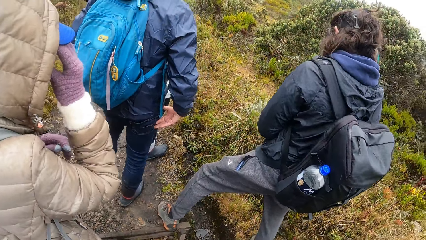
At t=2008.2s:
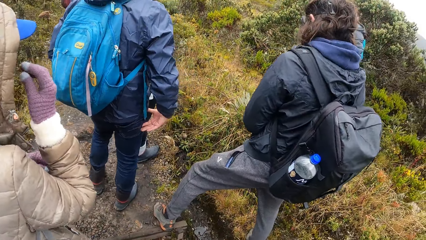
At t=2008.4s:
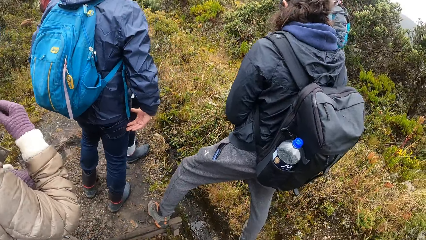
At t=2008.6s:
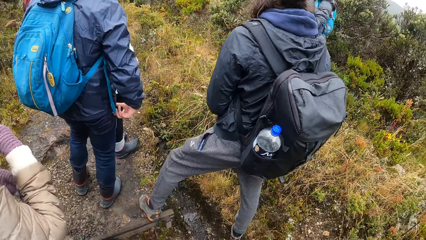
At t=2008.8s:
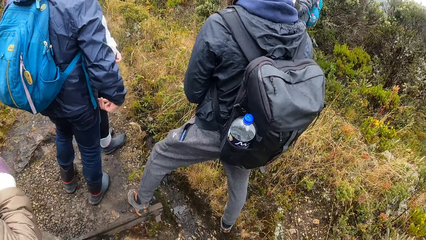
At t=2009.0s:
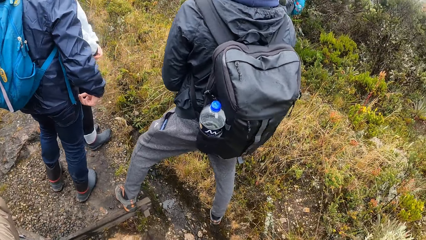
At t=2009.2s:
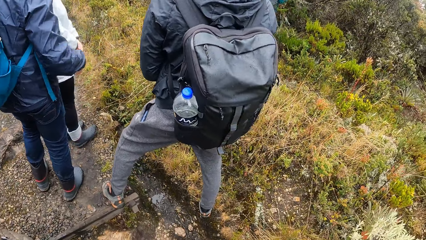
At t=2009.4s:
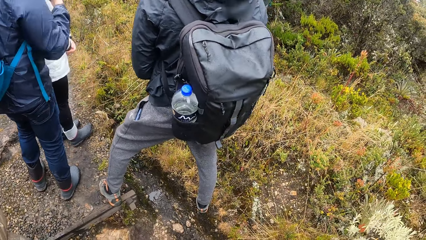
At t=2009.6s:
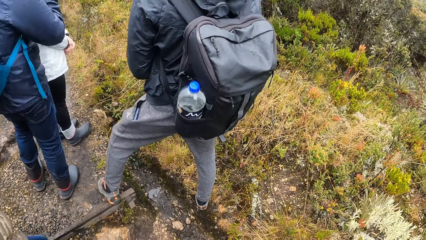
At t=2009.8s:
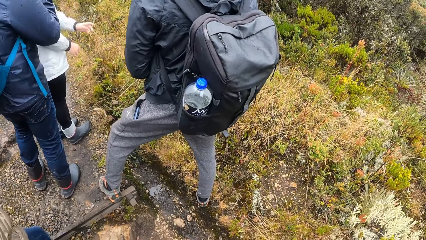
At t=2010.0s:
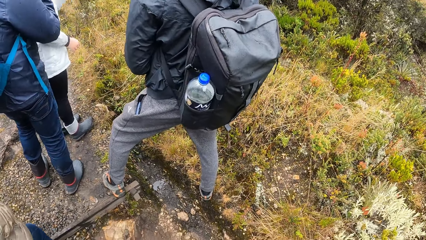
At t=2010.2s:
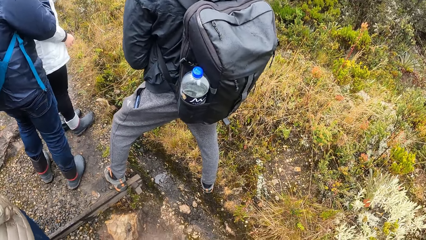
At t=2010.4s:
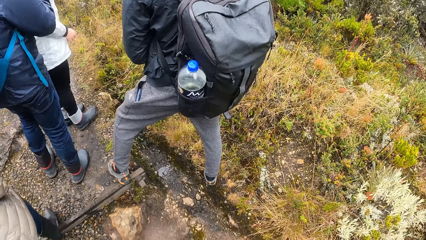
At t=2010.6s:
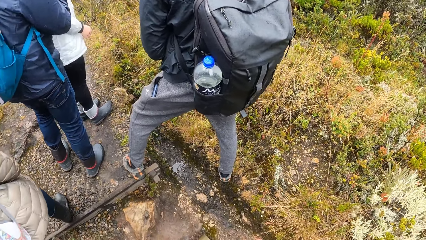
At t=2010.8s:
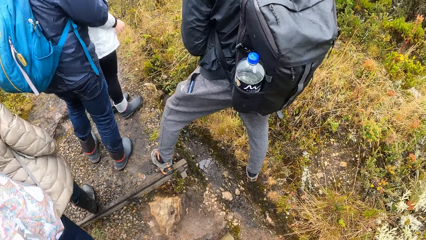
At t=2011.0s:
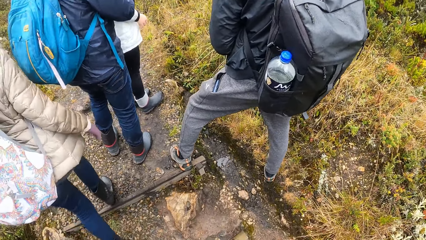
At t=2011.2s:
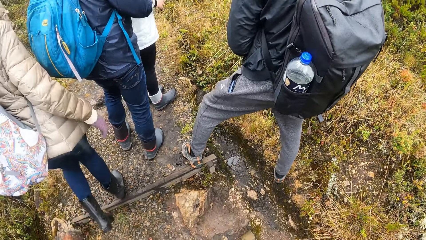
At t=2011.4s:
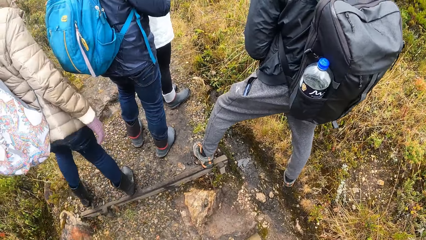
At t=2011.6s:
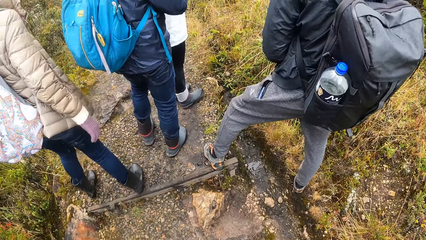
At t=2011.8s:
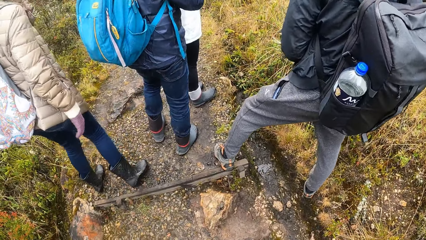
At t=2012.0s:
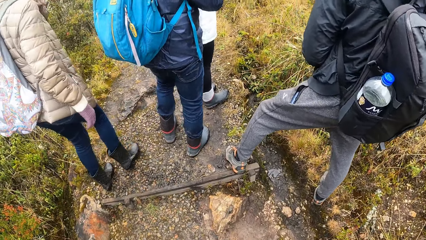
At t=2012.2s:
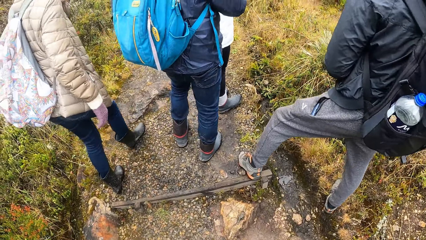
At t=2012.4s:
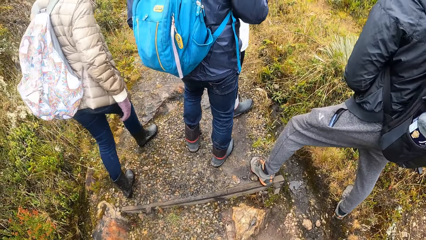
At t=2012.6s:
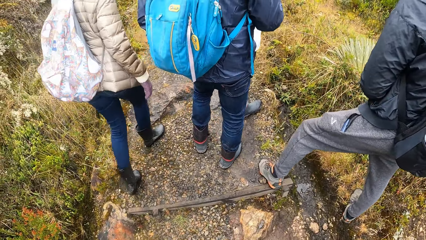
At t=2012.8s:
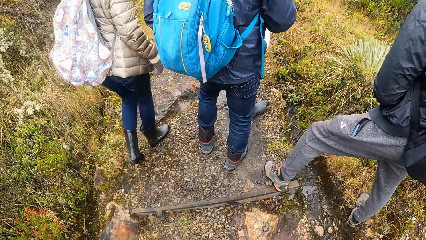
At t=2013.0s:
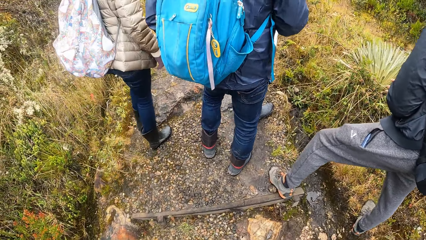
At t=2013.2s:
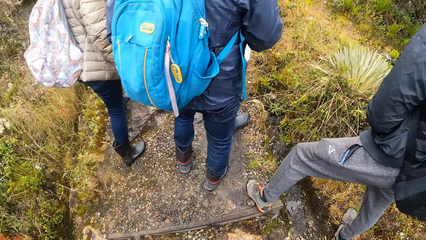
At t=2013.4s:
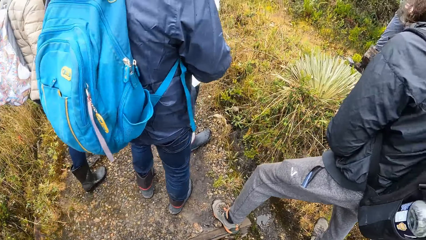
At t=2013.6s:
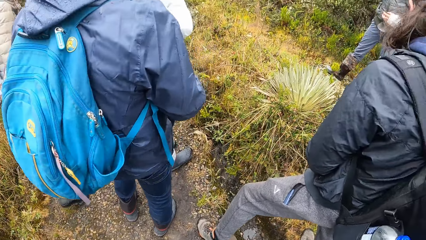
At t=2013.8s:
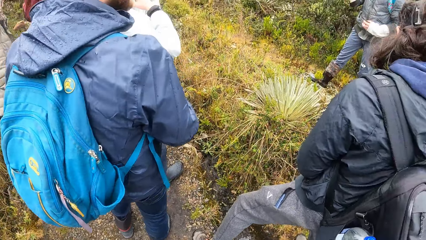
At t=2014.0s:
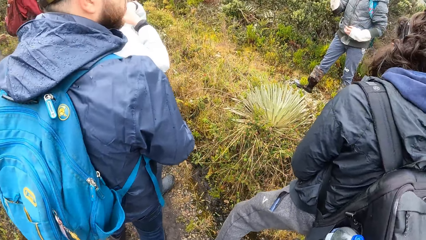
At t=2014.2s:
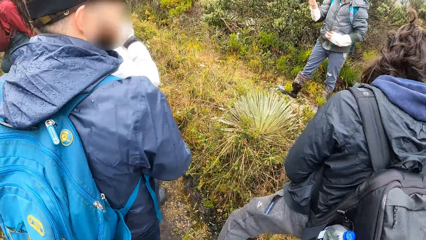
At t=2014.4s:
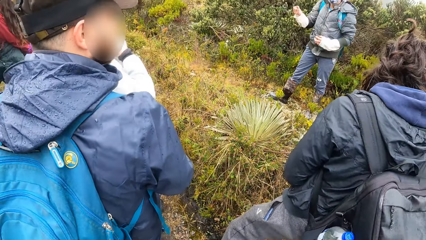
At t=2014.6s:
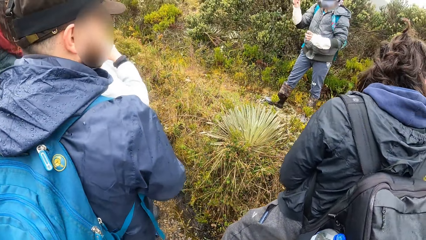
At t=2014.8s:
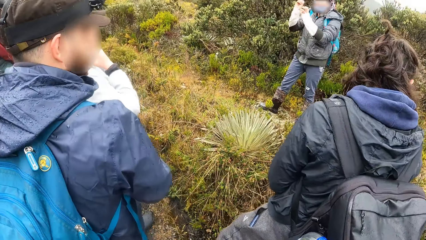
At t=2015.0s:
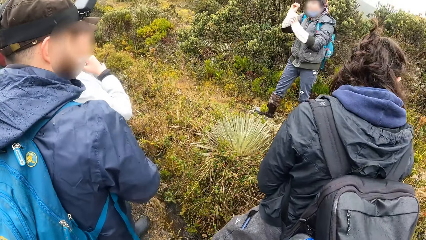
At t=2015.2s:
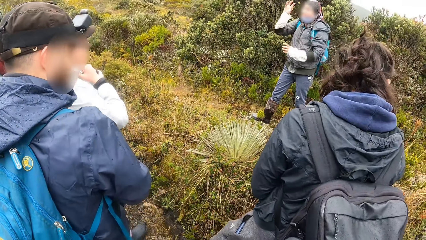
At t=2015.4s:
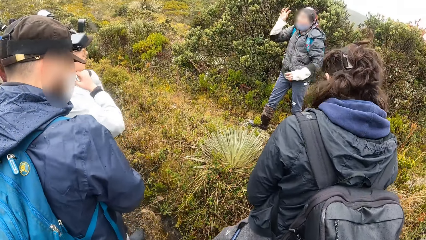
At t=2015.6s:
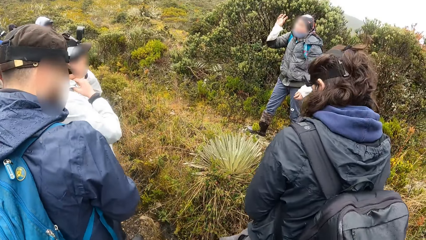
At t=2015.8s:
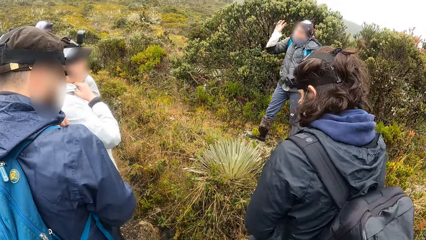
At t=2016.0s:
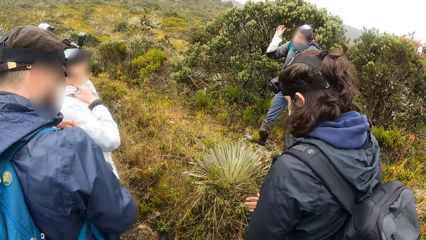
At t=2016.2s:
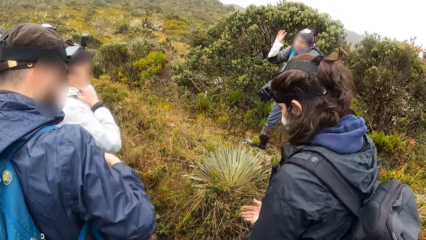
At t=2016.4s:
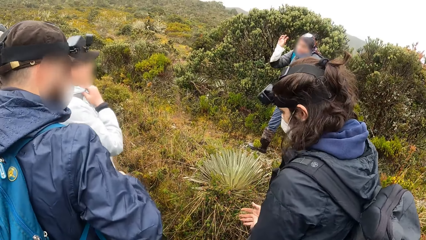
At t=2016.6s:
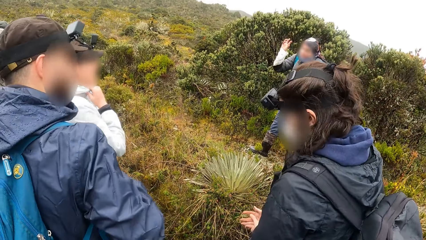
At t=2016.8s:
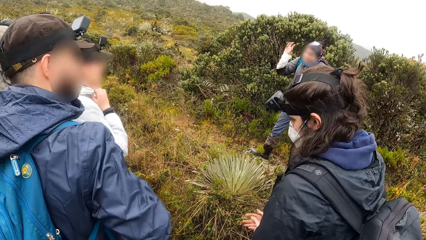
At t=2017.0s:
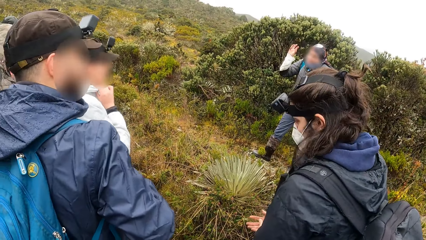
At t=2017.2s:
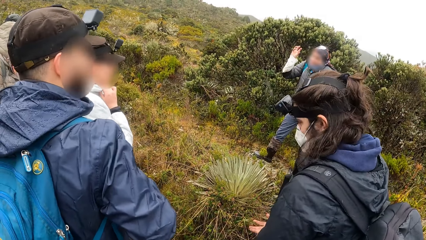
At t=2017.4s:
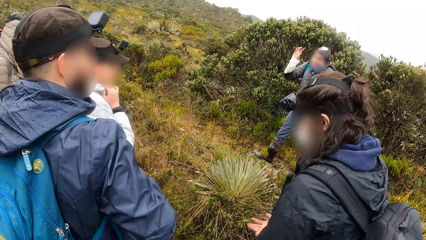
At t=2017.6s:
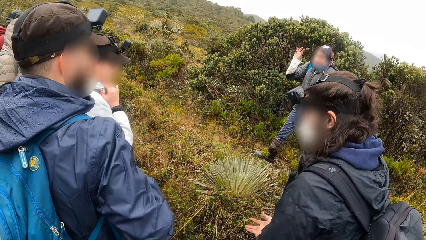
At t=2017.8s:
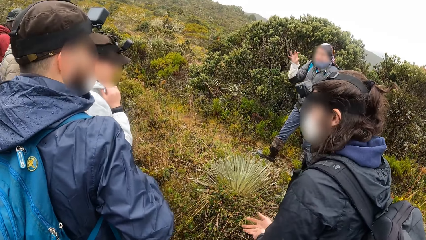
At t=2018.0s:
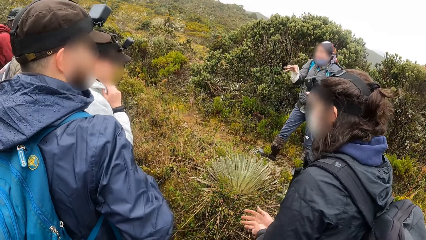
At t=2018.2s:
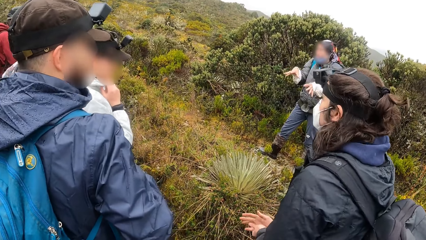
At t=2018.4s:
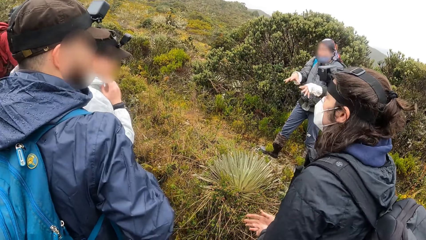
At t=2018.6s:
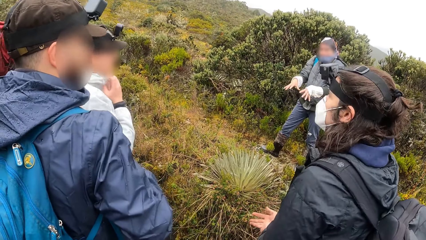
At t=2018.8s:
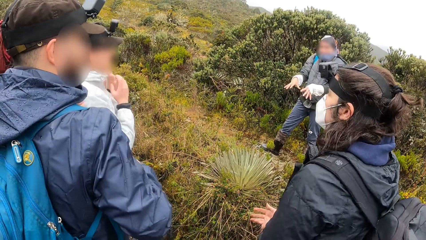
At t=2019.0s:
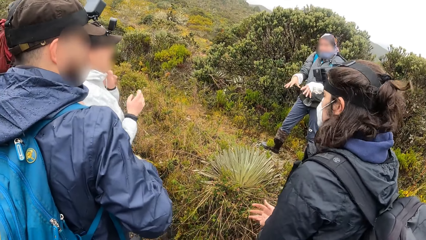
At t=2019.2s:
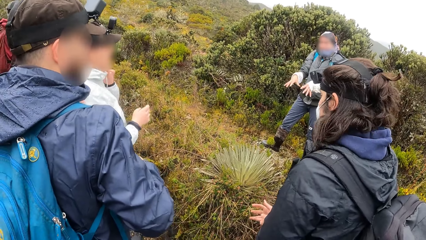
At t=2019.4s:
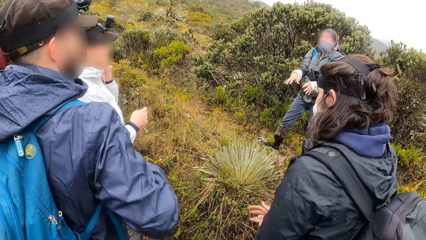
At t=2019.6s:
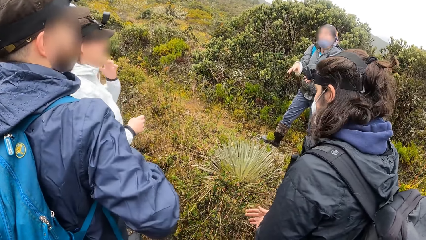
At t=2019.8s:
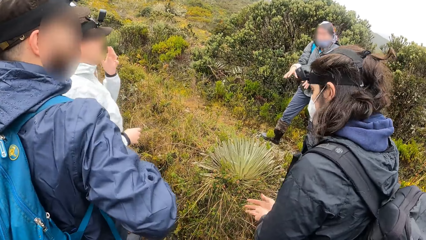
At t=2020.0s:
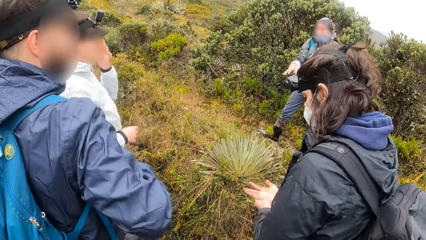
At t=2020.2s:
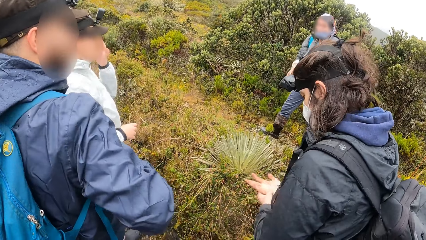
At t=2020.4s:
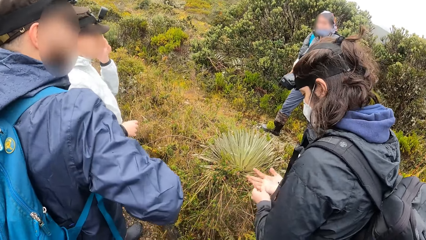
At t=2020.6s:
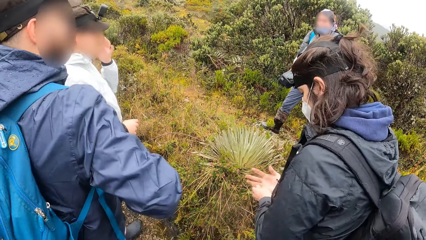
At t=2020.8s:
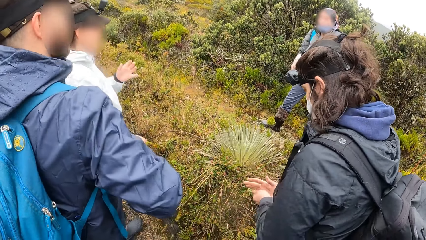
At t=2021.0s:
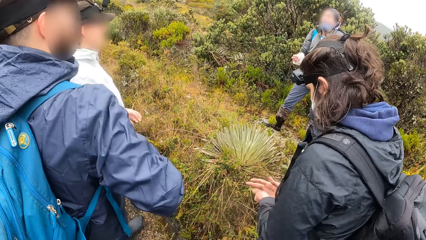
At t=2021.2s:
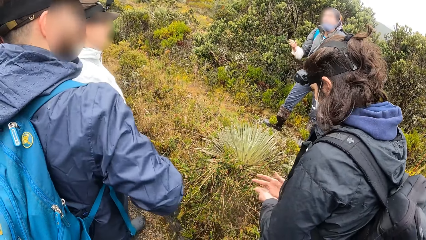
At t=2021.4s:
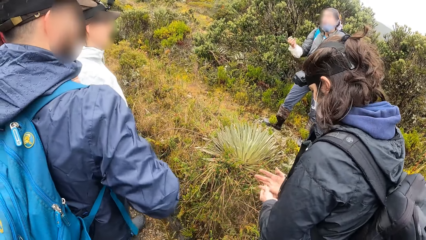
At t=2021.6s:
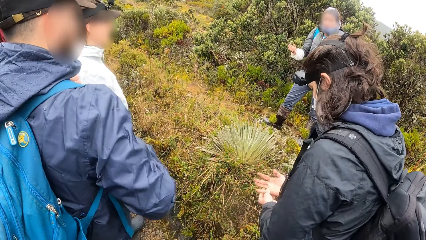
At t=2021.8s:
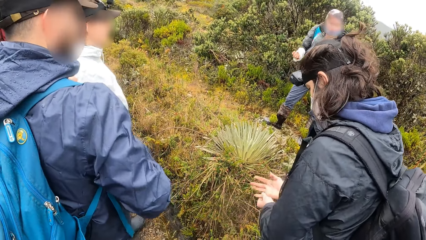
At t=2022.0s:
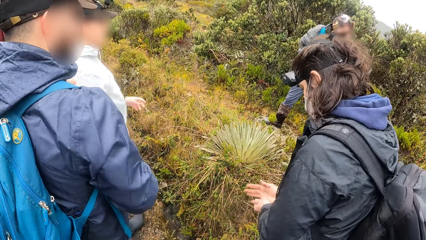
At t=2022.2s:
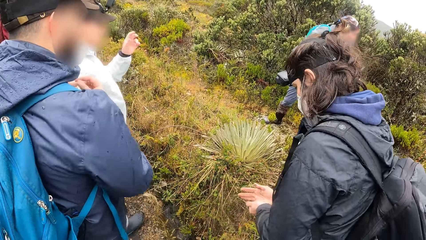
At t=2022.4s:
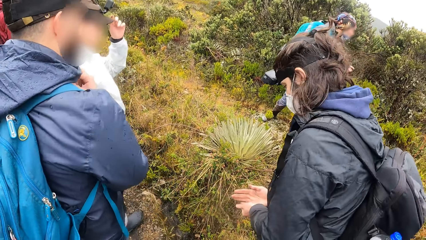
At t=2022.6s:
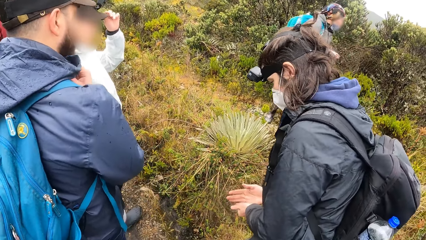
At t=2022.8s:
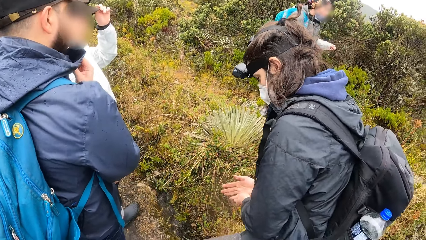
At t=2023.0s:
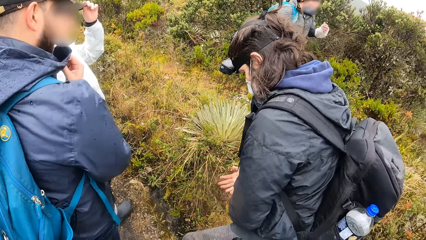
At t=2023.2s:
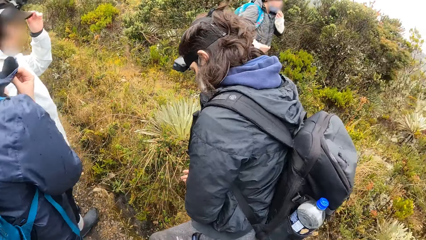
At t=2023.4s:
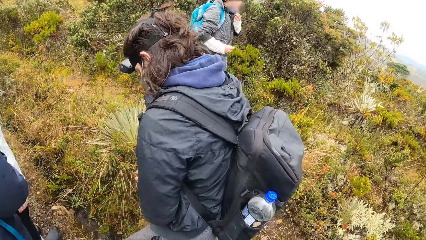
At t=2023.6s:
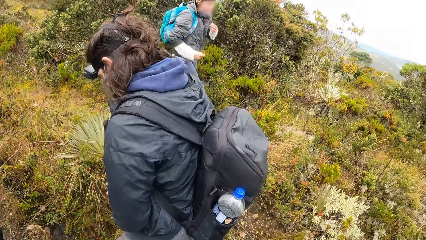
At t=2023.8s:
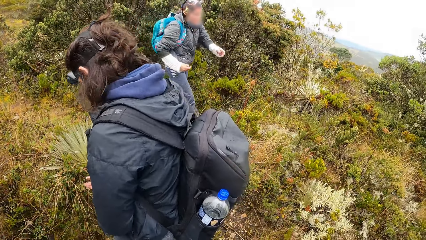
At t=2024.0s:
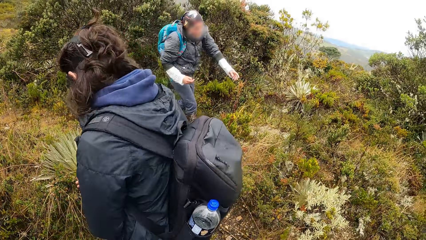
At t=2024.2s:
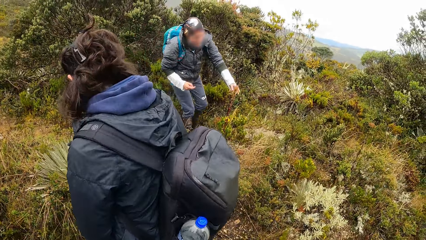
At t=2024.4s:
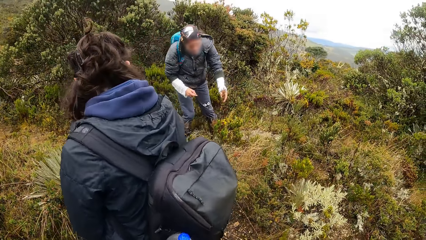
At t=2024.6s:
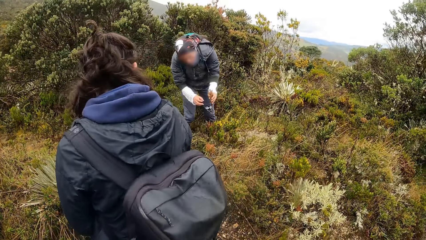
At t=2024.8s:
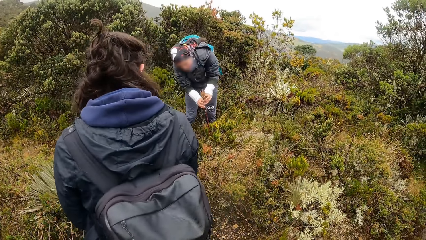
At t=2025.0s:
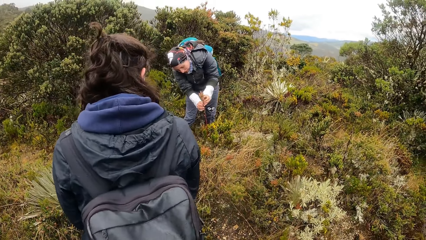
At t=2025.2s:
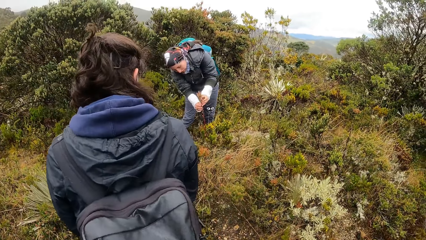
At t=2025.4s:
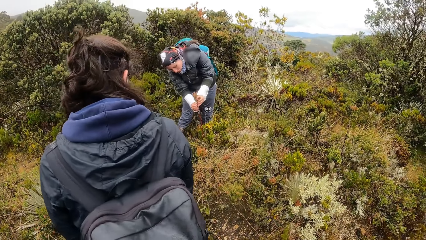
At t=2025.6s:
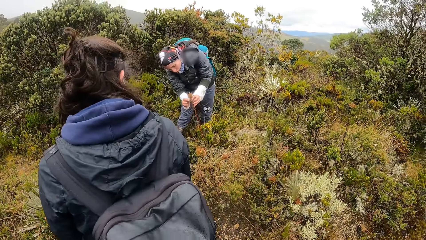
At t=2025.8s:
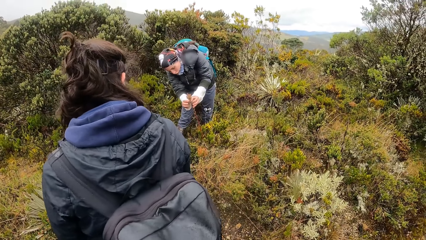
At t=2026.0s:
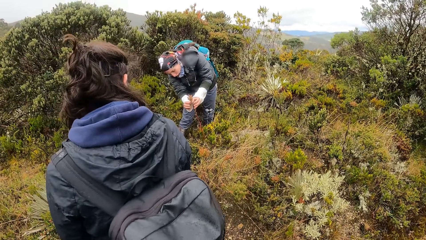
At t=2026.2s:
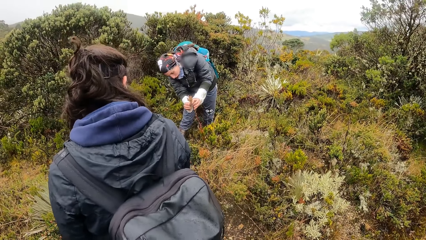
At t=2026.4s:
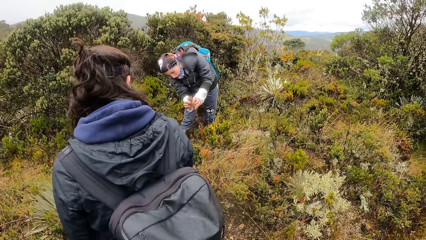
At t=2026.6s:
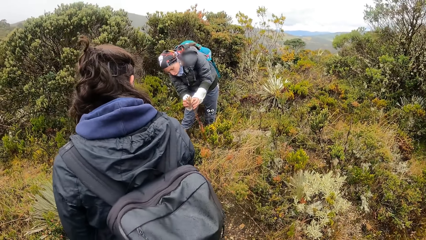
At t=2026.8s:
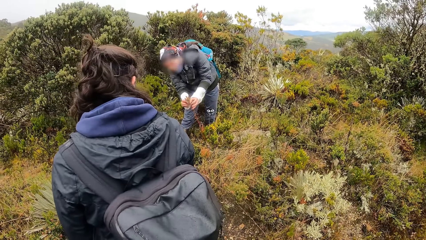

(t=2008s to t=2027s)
The camera wearer looks around. A person moves the hands. Another person moves the hand. A third person moves the hand. The woman touches a plant with both hands. The first person touches the grass.
